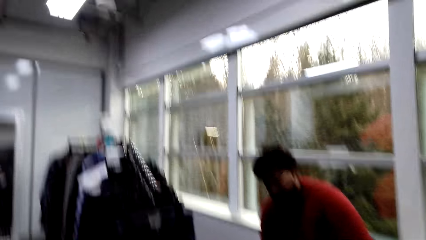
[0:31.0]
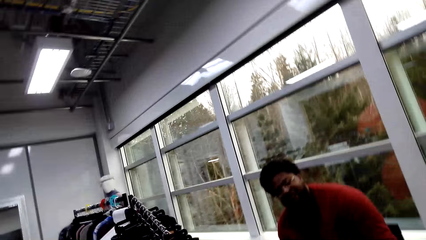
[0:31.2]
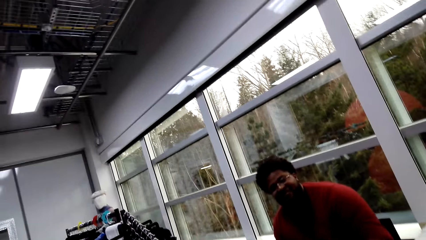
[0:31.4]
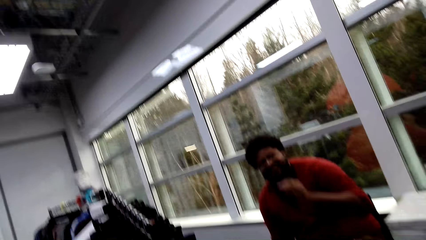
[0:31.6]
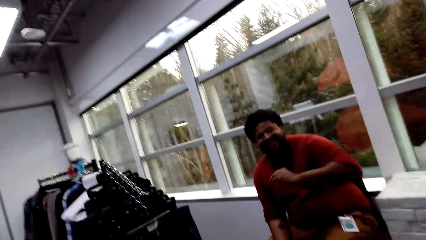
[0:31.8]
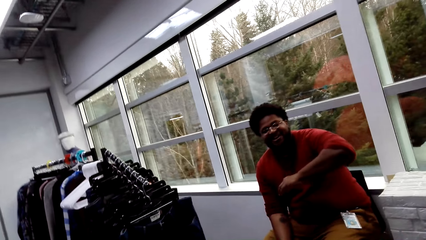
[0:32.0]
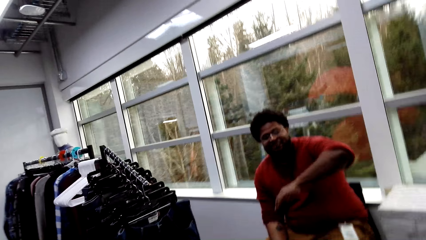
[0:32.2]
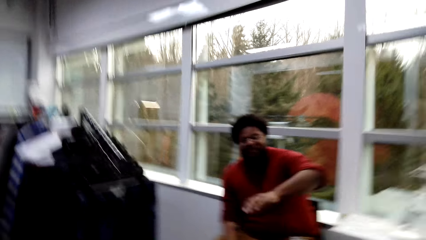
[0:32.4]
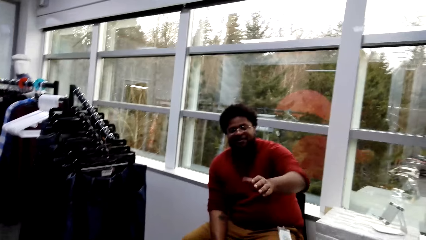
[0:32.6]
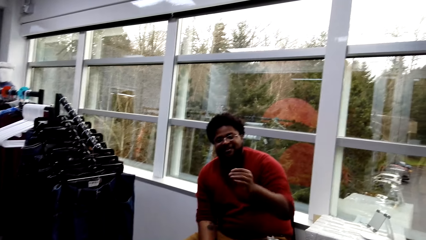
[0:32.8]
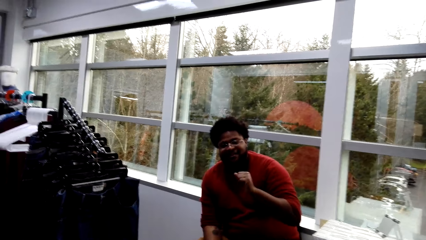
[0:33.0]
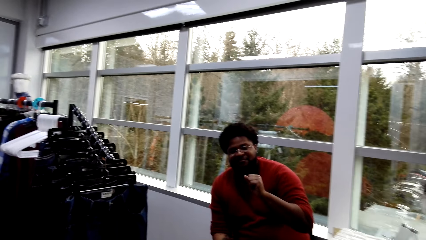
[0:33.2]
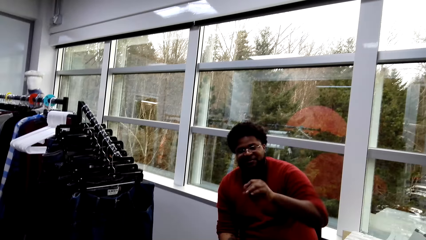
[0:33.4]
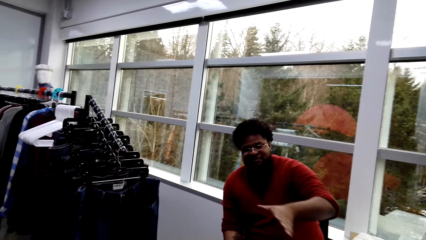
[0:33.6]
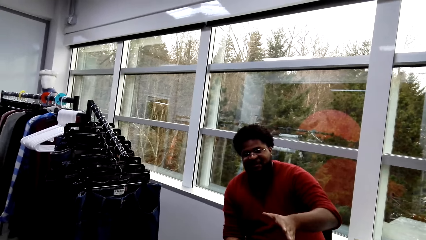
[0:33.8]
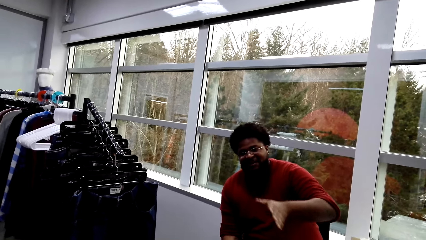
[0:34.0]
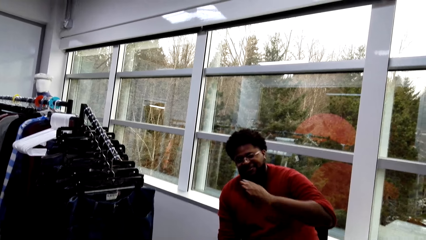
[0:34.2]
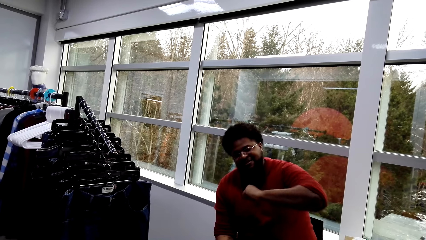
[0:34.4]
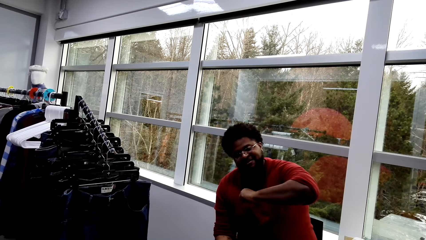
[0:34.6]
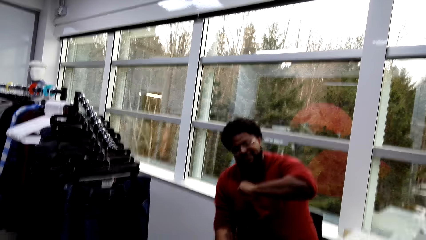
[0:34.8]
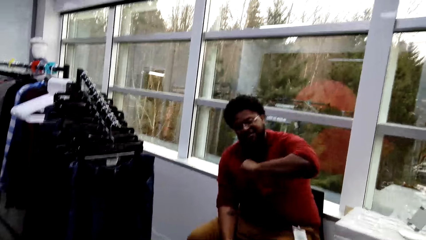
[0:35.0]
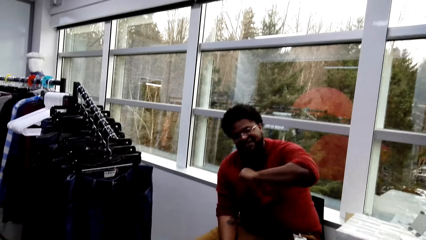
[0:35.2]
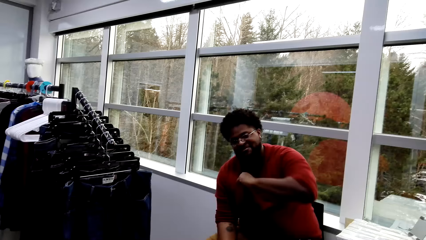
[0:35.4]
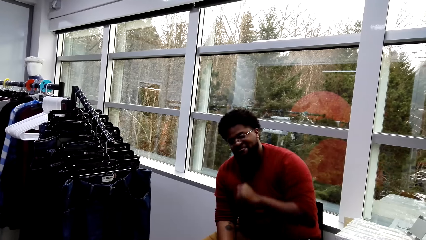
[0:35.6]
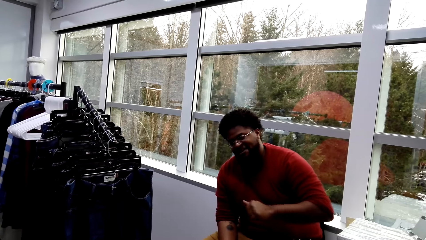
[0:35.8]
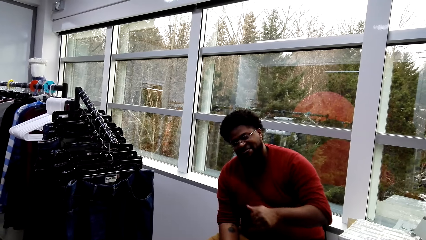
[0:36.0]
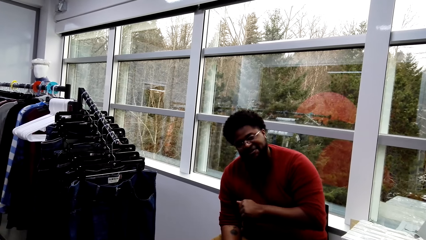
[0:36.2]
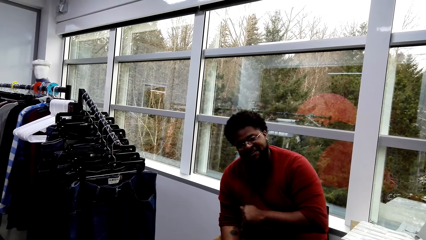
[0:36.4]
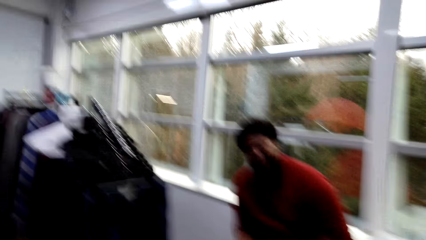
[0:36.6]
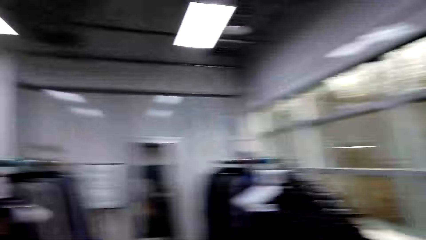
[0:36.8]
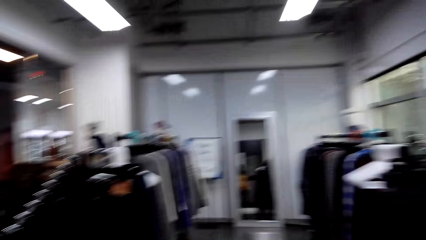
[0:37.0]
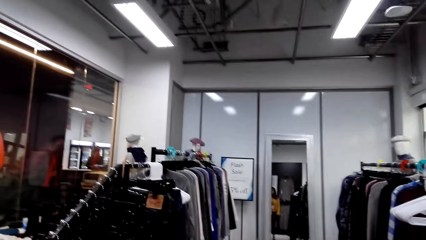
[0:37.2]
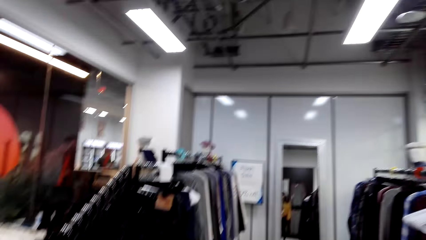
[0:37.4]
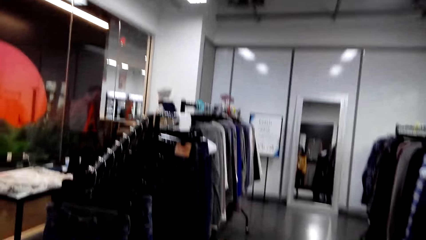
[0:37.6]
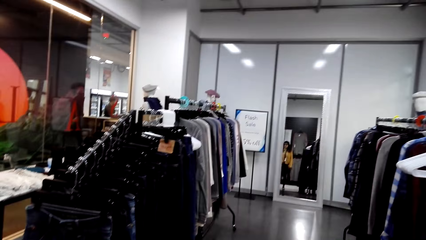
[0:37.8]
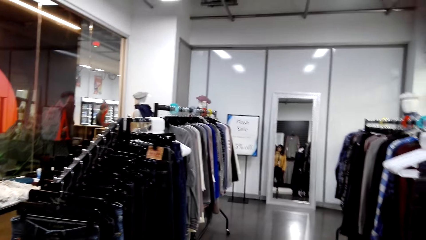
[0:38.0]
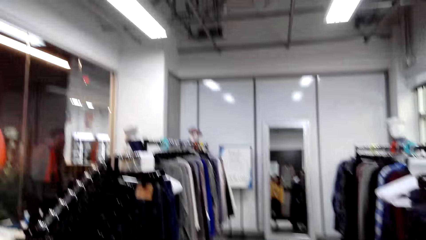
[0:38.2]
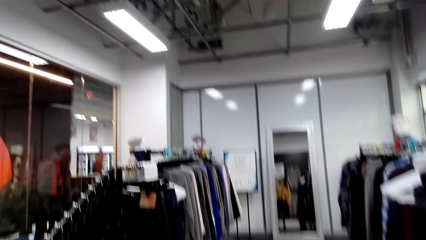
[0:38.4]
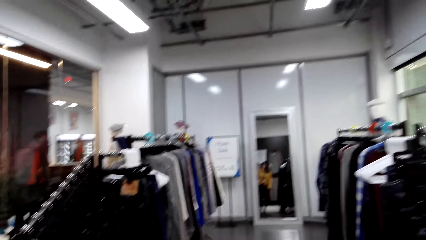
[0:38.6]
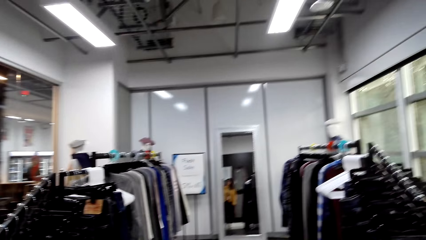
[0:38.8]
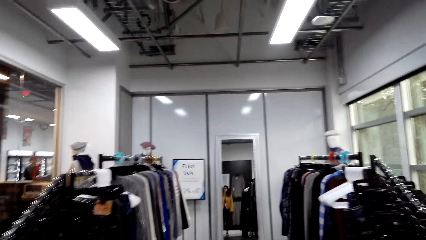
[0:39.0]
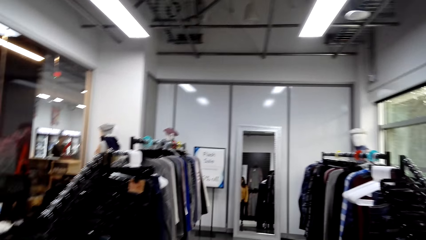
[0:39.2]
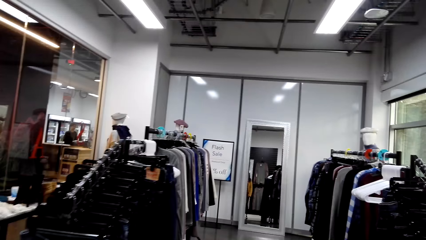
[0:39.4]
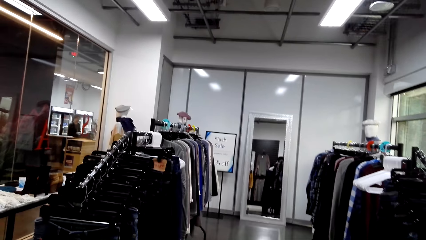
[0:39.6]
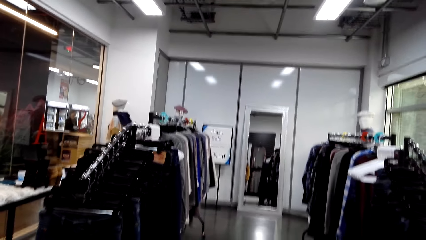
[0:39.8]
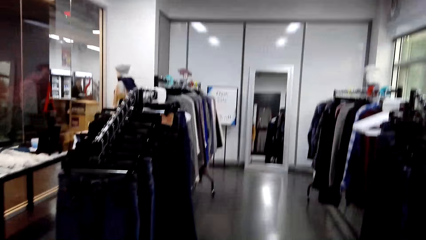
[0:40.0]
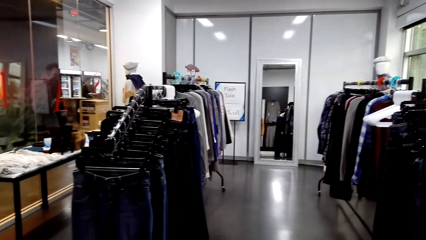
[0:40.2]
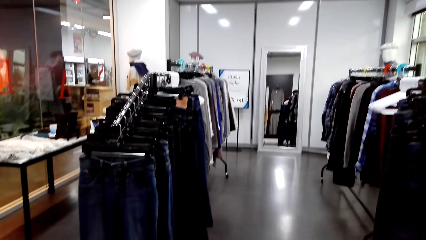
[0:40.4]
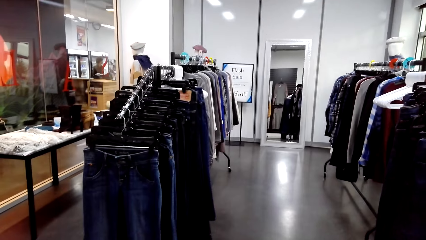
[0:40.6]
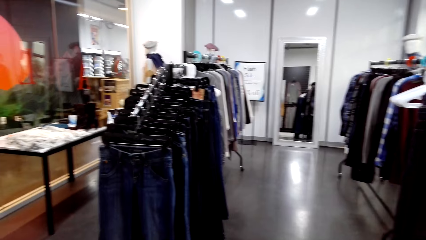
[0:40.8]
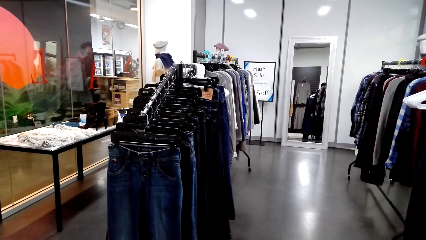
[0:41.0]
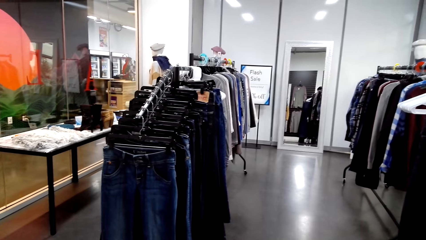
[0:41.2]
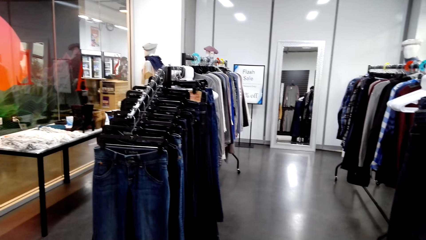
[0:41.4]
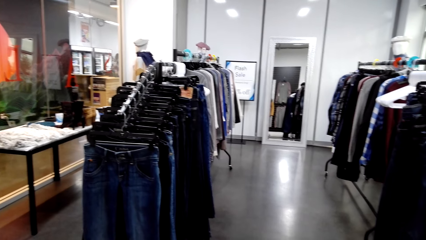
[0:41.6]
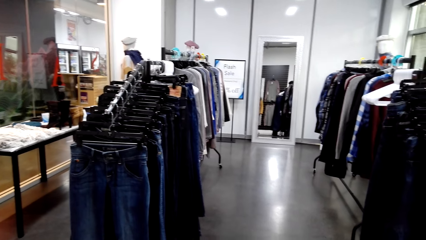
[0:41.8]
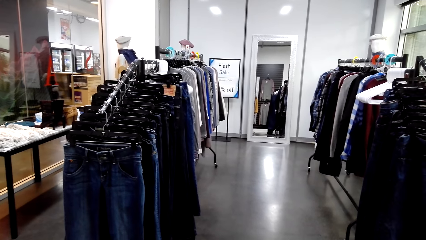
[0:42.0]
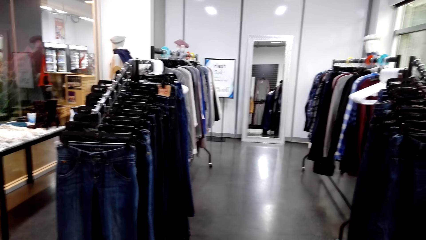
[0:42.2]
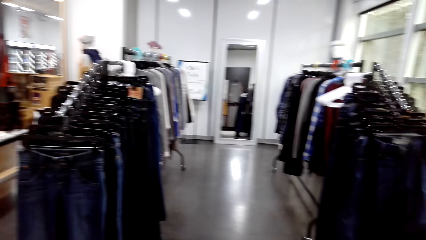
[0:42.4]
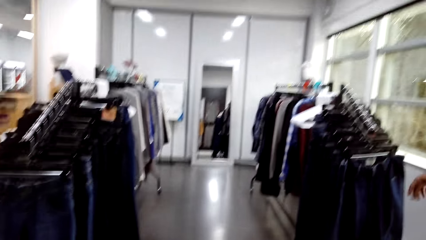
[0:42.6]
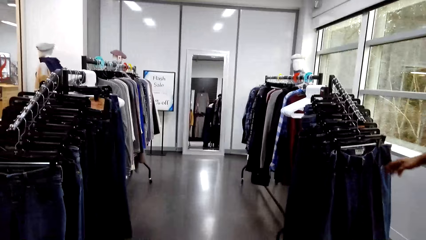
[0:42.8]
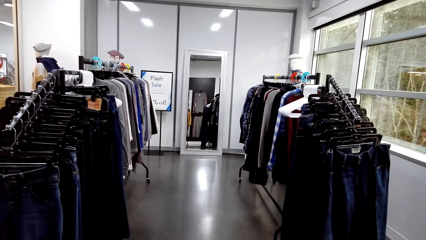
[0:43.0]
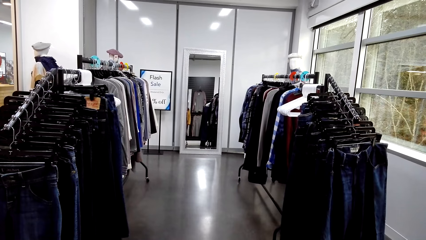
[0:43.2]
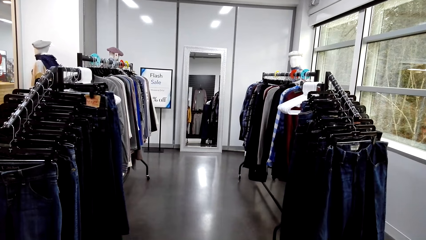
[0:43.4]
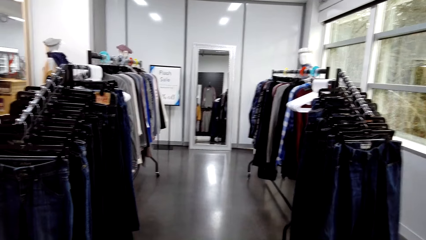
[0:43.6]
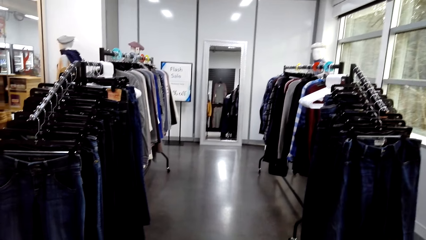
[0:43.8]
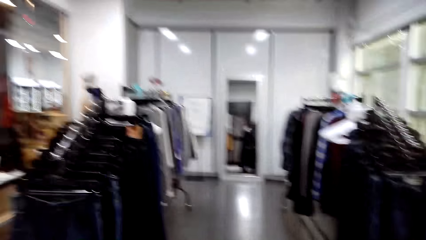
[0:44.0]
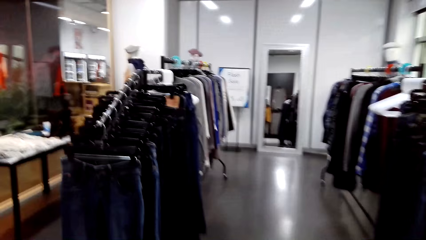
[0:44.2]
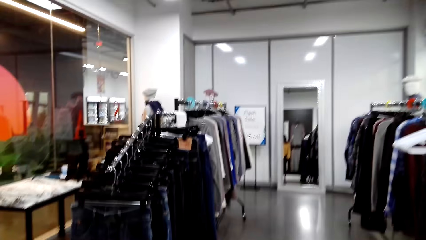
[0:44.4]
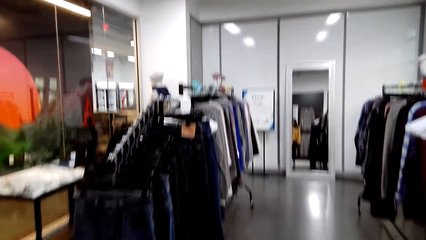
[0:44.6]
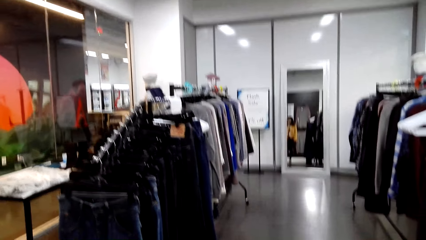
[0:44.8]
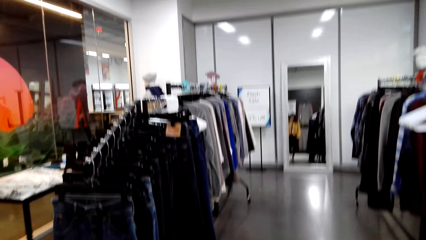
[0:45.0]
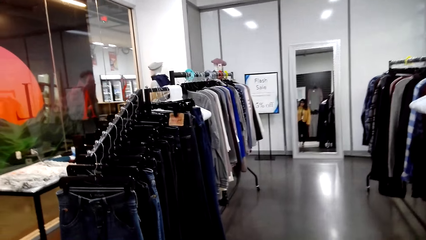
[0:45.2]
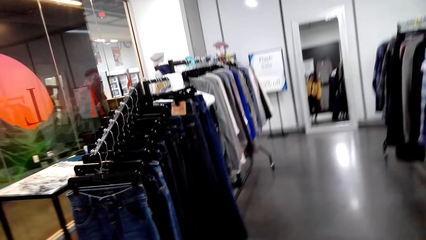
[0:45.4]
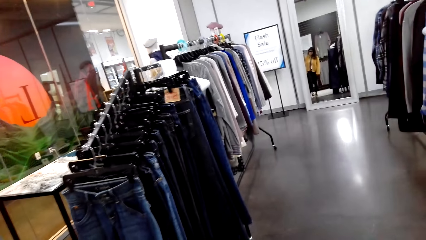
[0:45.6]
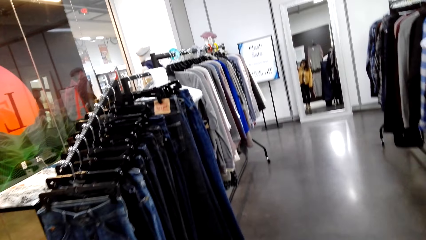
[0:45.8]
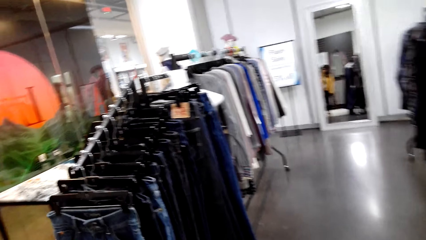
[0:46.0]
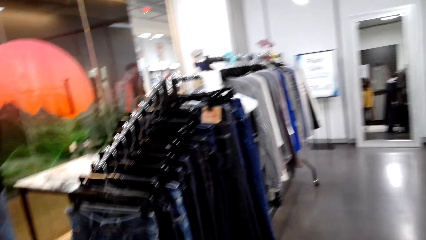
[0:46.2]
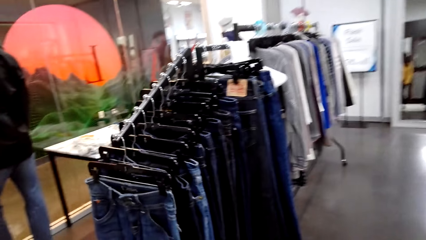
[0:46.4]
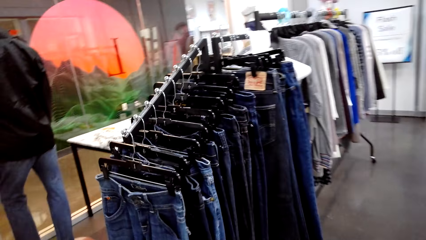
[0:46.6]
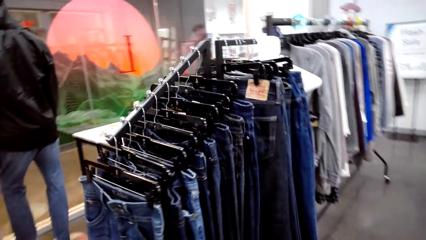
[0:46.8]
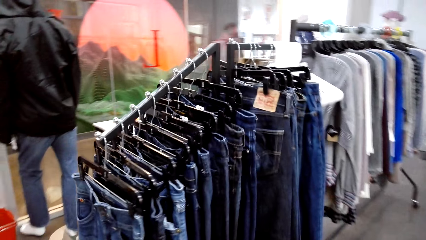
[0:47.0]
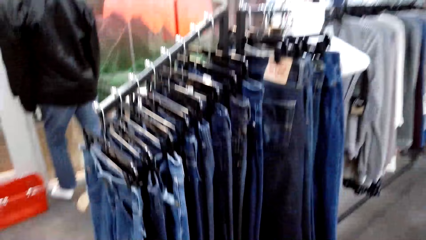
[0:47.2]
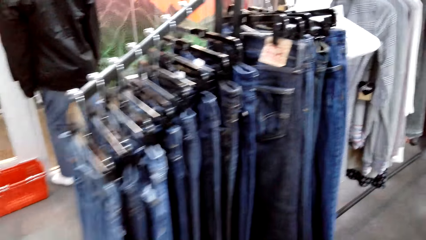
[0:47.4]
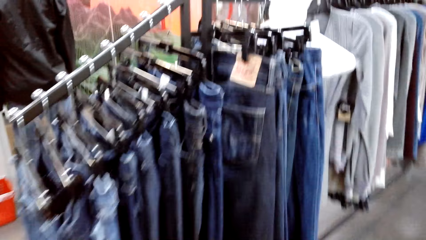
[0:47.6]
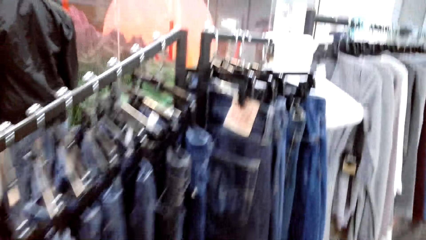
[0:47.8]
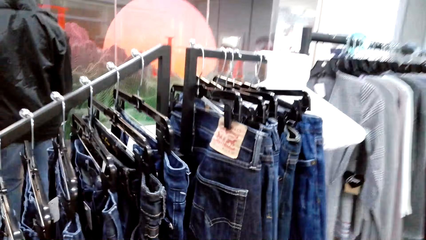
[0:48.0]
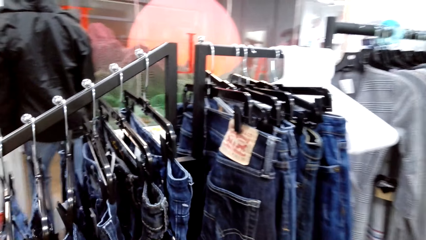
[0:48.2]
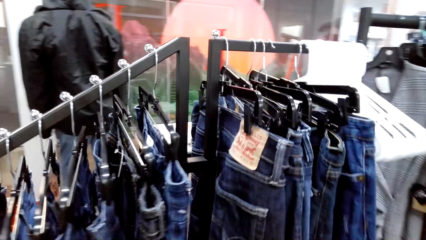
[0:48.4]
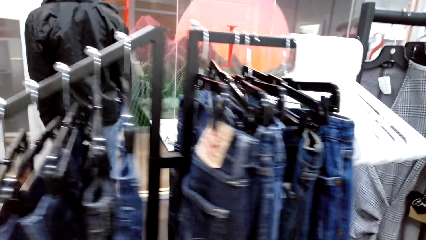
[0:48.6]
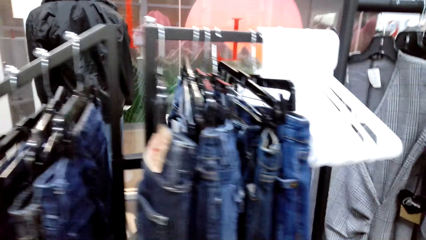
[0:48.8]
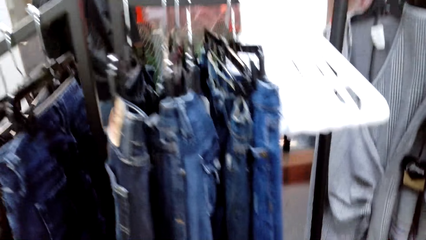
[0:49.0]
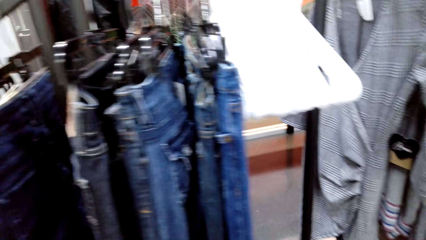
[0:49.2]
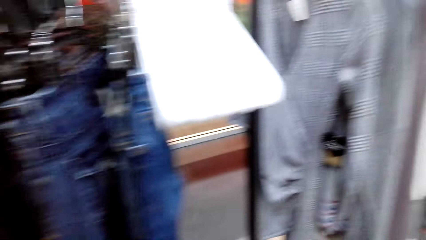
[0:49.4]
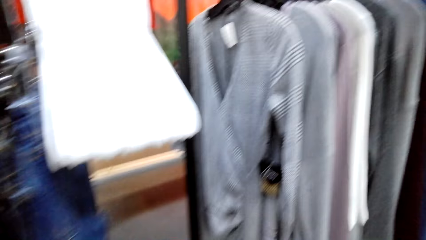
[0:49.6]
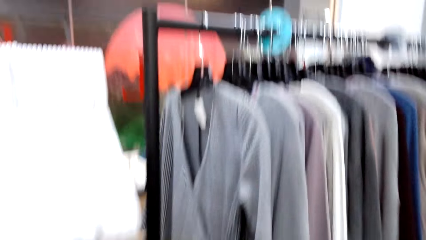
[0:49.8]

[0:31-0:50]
A person stretches his left hand. The camera wearer looks at the trousers. They walk towards the rack.
